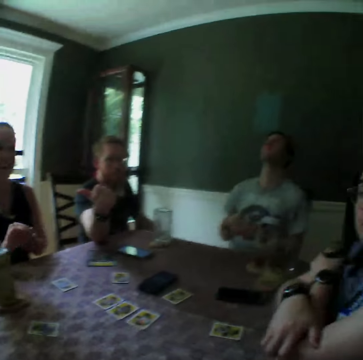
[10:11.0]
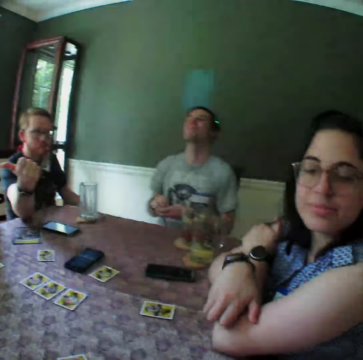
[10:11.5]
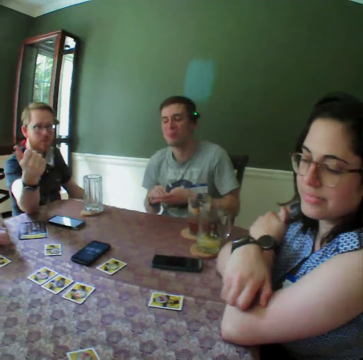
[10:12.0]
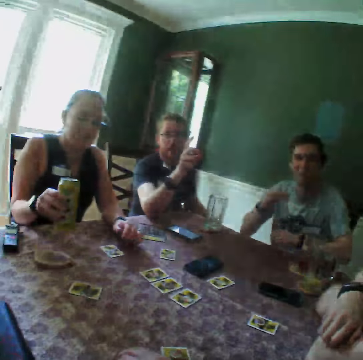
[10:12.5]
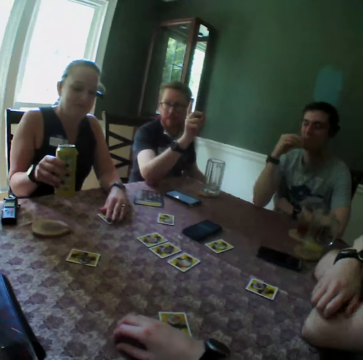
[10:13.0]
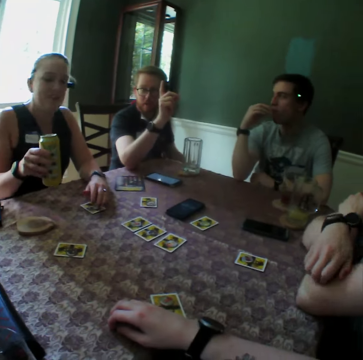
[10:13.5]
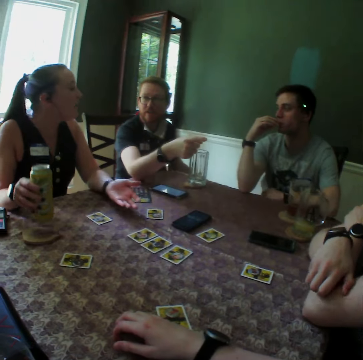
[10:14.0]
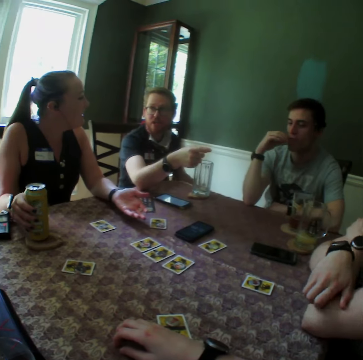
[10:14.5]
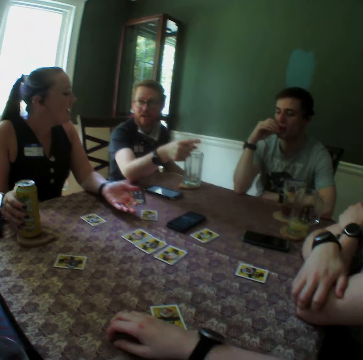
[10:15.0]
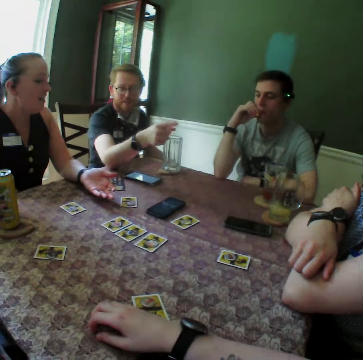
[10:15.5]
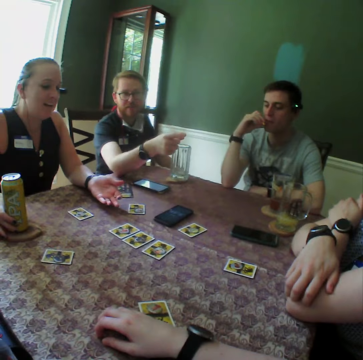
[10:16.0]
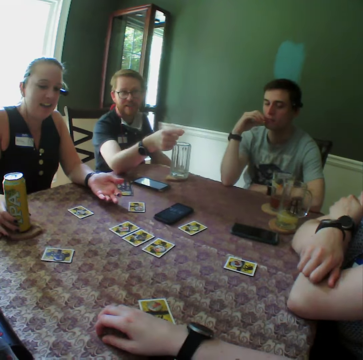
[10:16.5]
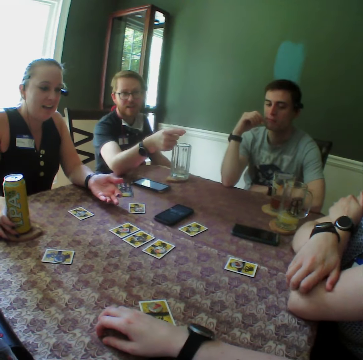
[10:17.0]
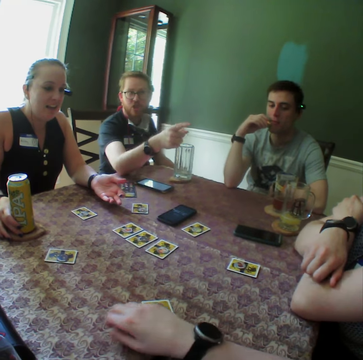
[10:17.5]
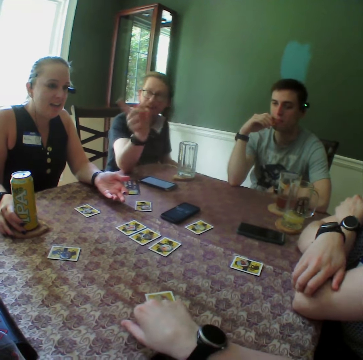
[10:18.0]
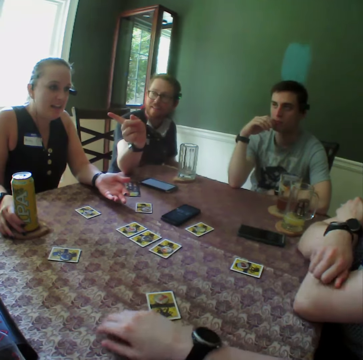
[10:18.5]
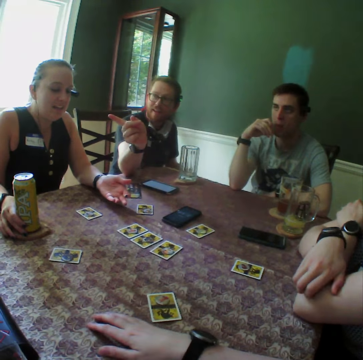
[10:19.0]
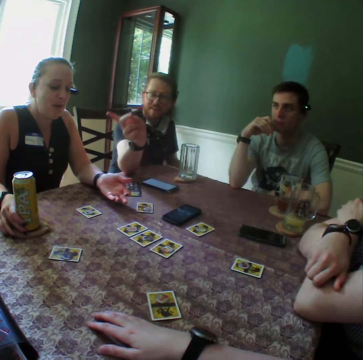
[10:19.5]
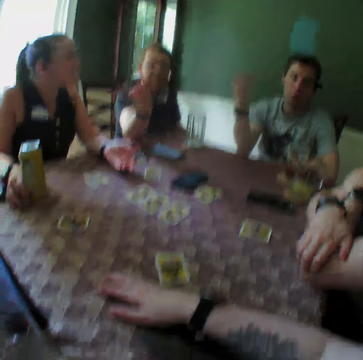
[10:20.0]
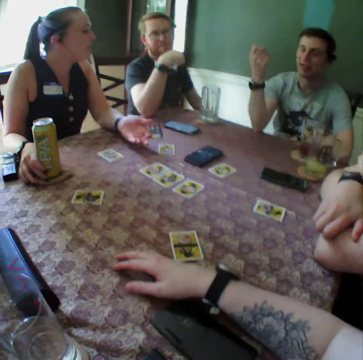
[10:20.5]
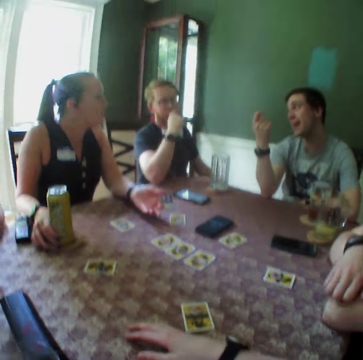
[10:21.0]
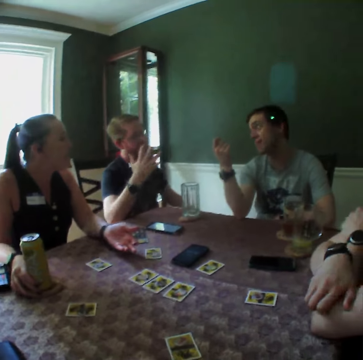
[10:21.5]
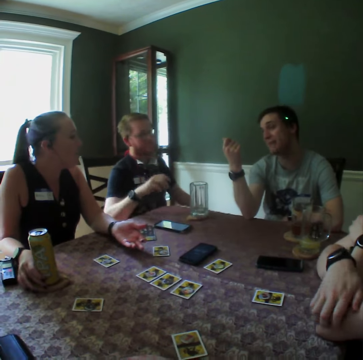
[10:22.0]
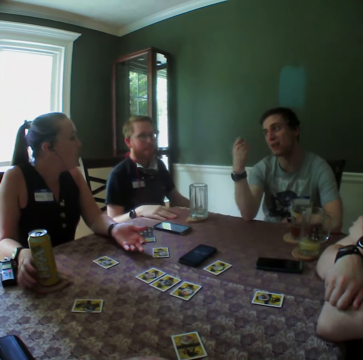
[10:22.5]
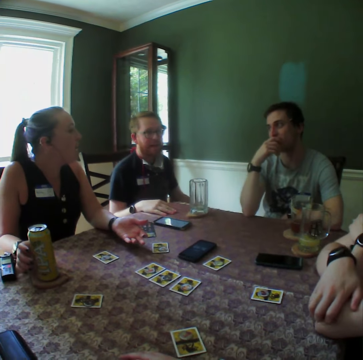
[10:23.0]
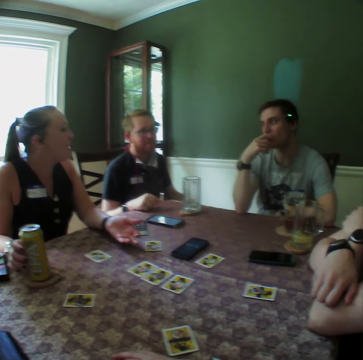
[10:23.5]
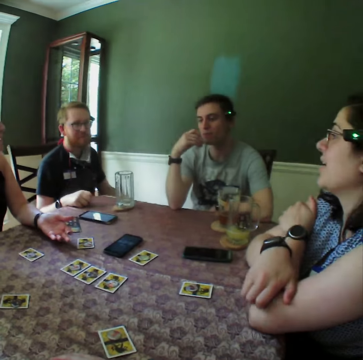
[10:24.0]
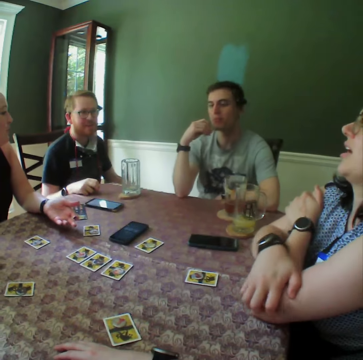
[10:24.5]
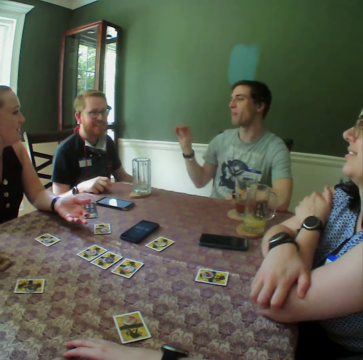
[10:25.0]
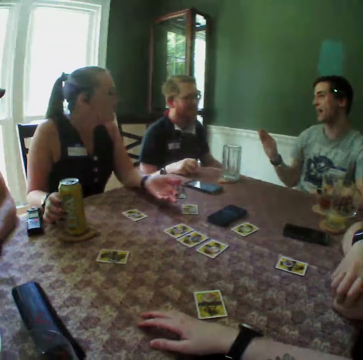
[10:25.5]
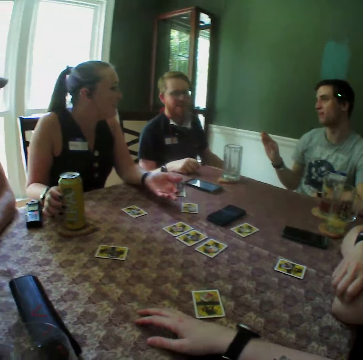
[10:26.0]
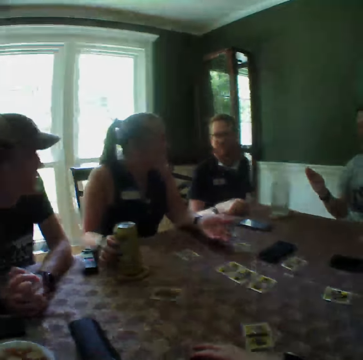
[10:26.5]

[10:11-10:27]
A woman picks up a can of juice from the table with her right hand. Another woman rubs her hand. The first woman drops the can in her right hand on the table. The camera wearer moves a card on the table with his right hand. A man taps his hand on the table.

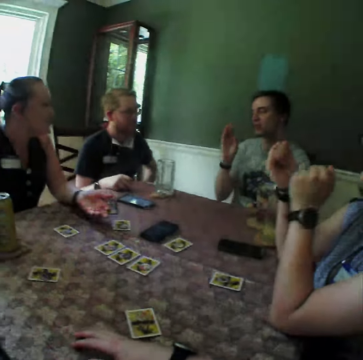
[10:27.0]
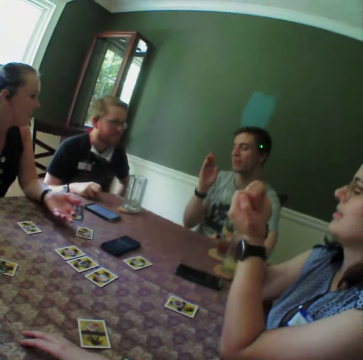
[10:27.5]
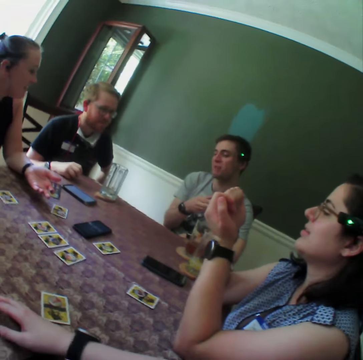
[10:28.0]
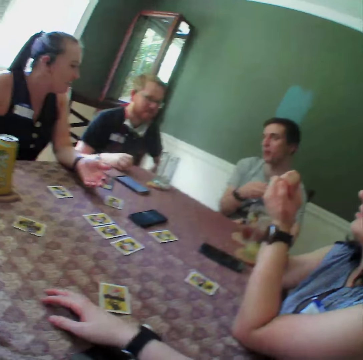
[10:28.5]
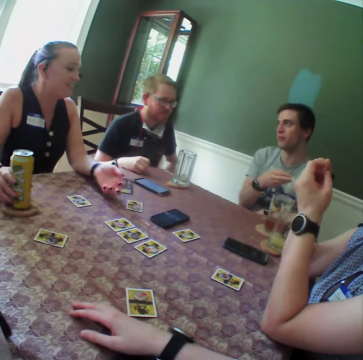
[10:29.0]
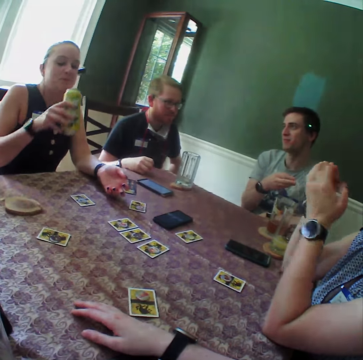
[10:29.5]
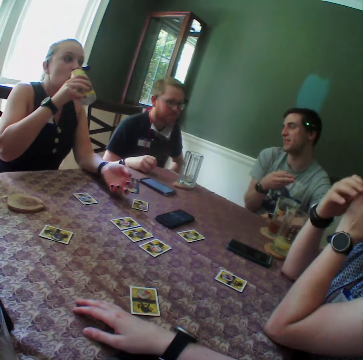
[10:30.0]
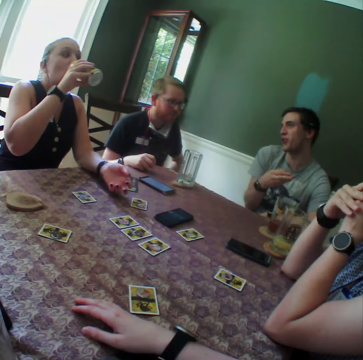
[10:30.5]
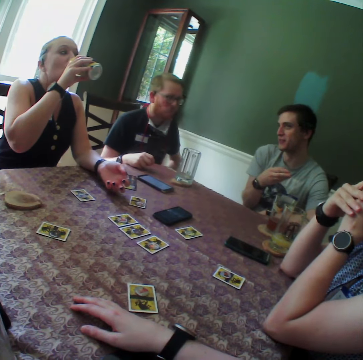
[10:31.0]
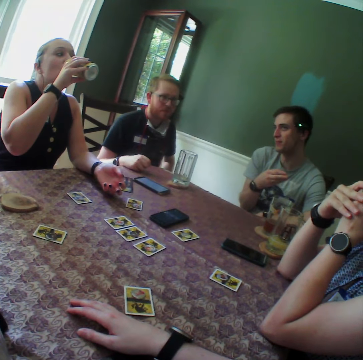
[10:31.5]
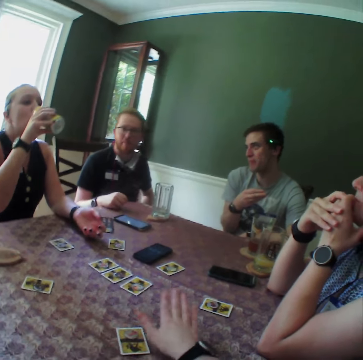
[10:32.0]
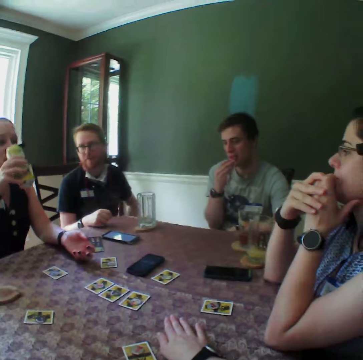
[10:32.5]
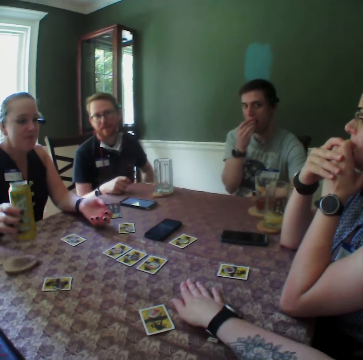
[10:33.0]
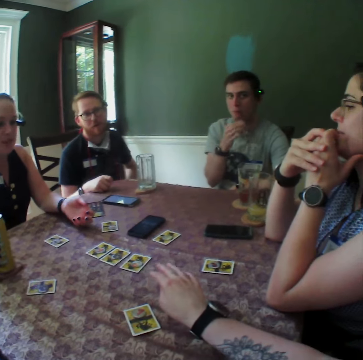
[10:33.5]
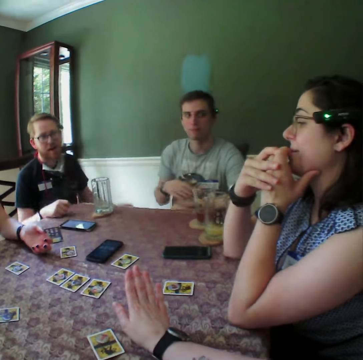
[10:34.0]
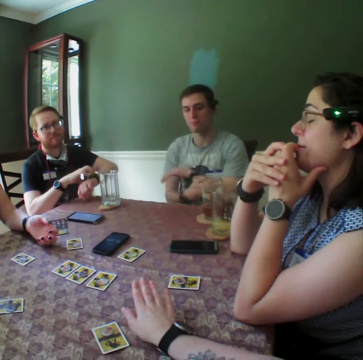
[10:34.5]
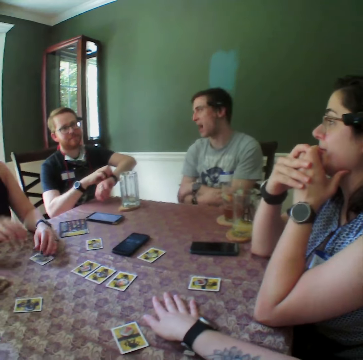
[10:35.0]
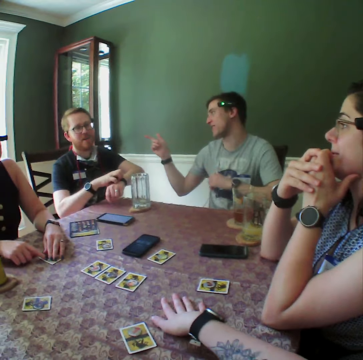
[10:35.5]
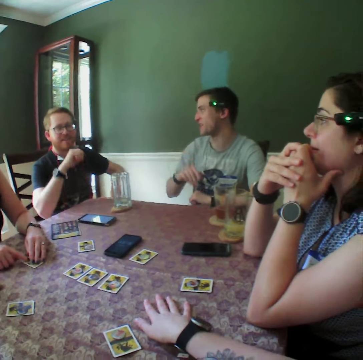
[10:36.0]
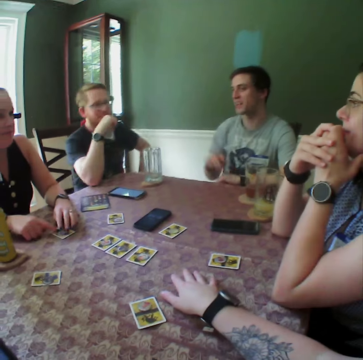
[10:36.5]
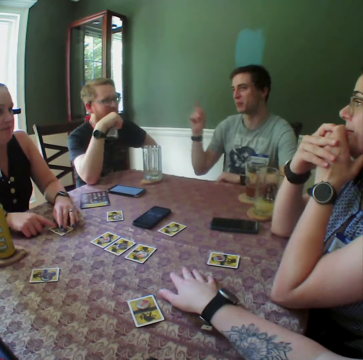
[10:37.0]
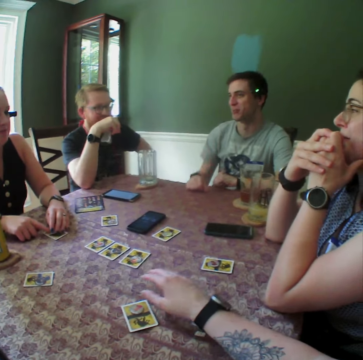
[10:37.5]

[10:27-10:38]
A woman picks up the can of juice from the table with her right hand and drinks juice from the can in her right hand. The camera wearer hits her right hand on the table. The woman drops the can in her right hand on the table. The woman moves her hands on a card on the table. The camera wearer touches the table.

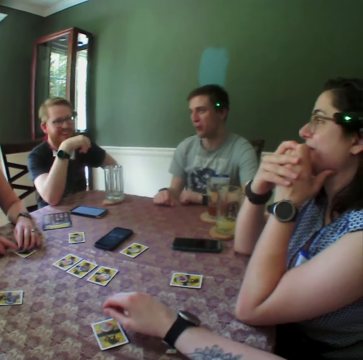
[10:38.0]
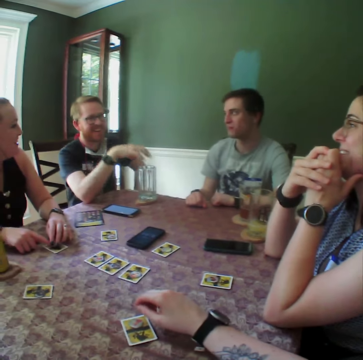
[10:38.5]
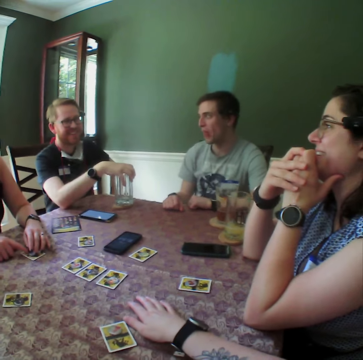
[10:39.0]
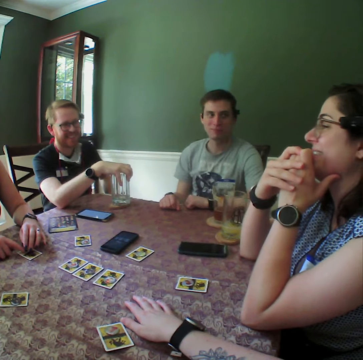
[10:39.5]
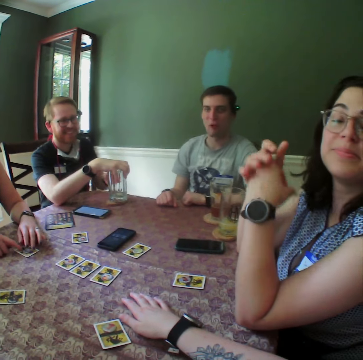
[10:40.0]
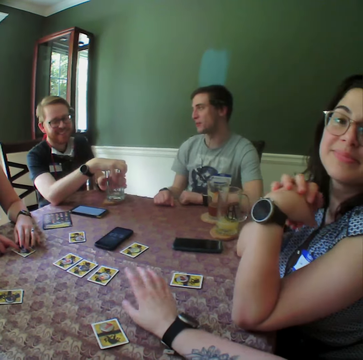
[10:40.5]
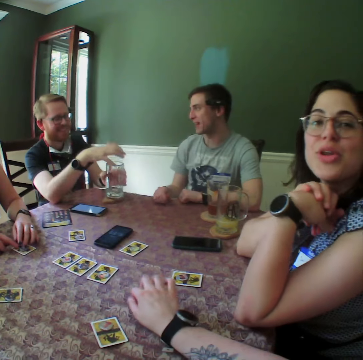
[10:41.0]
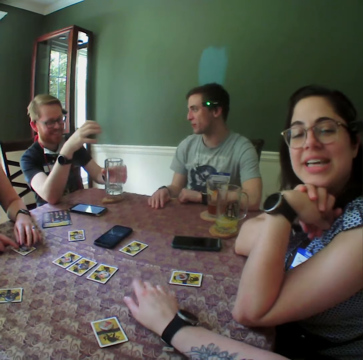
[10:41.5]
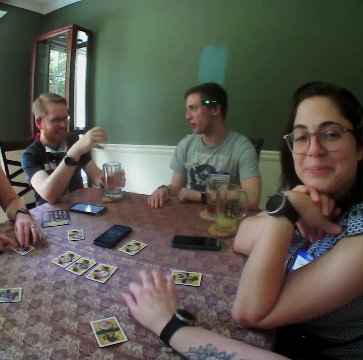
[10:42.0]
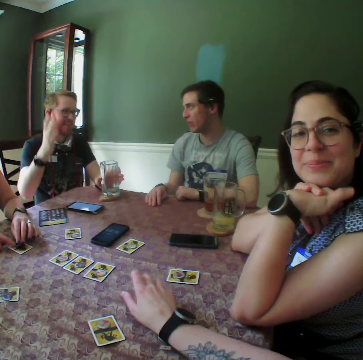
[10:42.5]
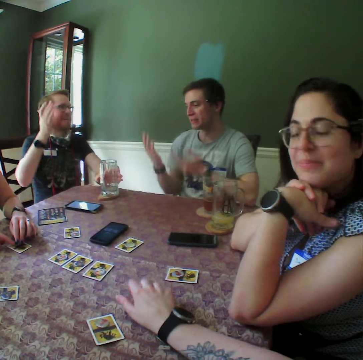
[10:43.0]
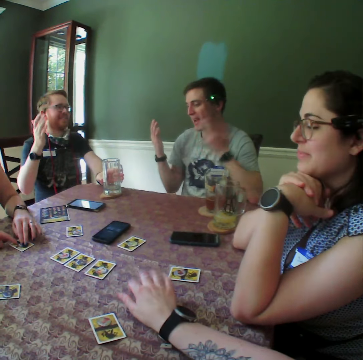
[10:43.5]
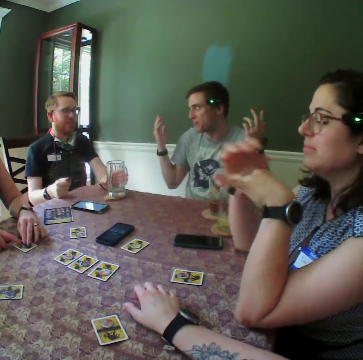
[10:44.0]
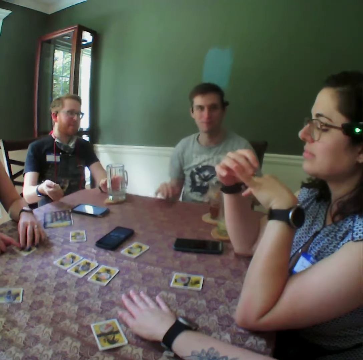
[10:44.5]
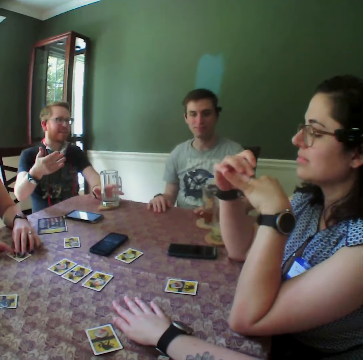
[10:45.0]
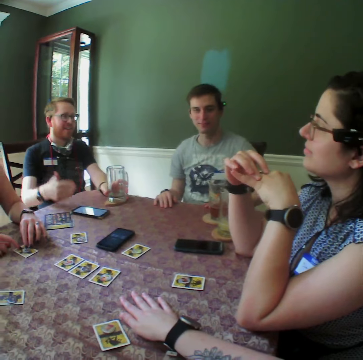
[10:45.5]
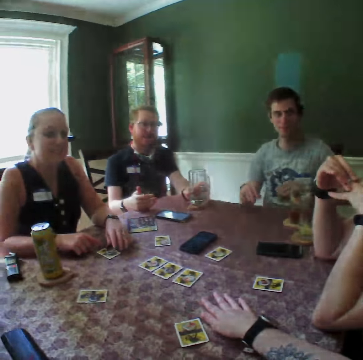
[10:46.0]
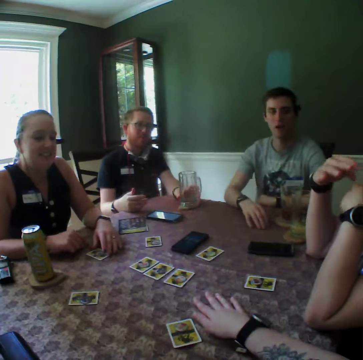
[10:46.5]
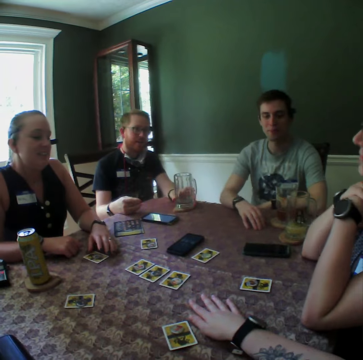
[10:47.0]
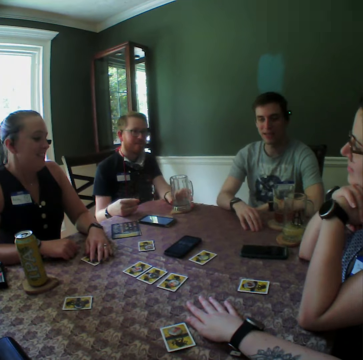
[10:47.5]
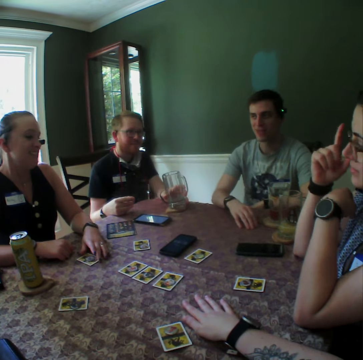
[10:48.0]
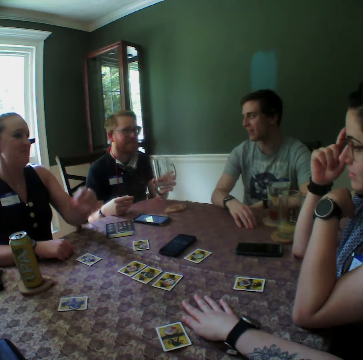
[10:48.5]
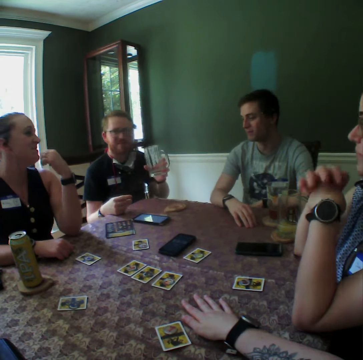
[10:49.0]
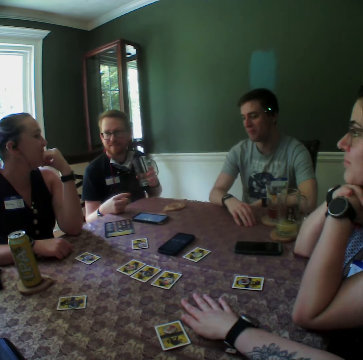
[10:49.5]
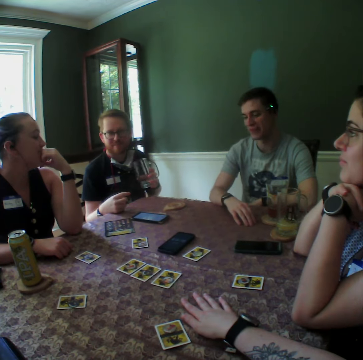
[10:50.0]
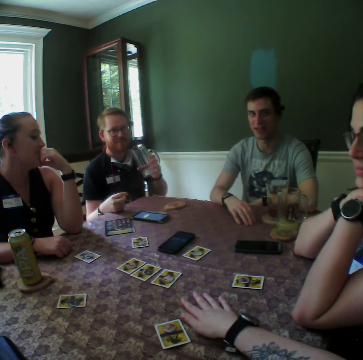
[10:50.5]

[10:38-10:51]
A man places his right hand on the glass cup of juice on the table. The man laughs. A woman converses. The camera wearer taps the table. Another man lifts up his hand. The first man picks up the glass cup of juice from the table with his left hand. The woman pushes her eyeglasses.
